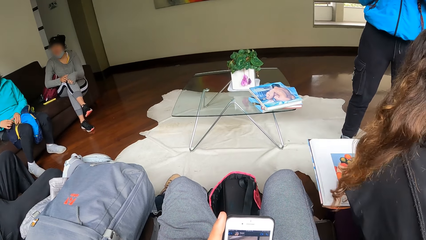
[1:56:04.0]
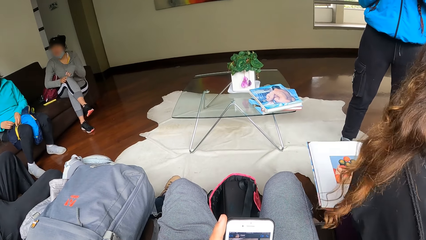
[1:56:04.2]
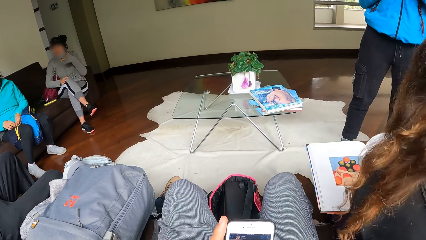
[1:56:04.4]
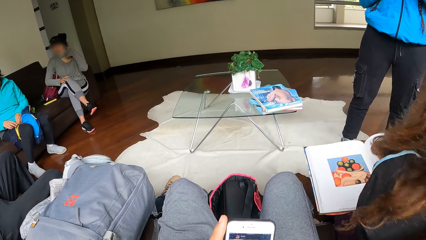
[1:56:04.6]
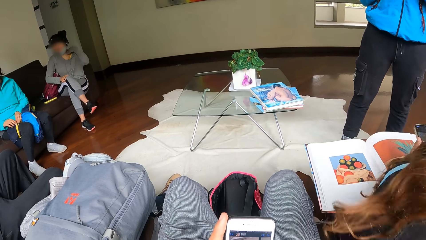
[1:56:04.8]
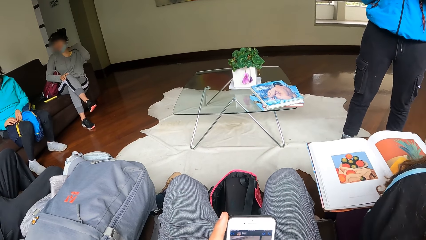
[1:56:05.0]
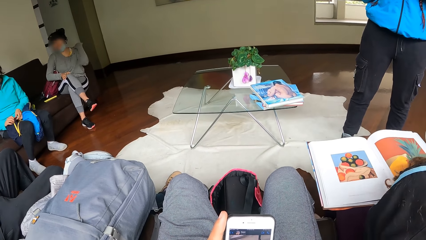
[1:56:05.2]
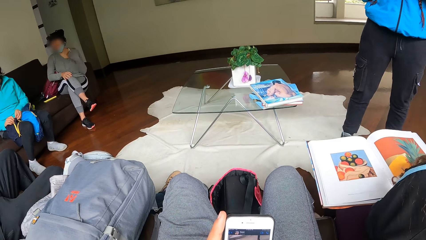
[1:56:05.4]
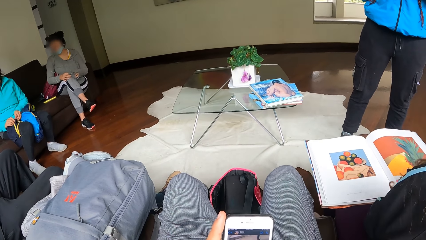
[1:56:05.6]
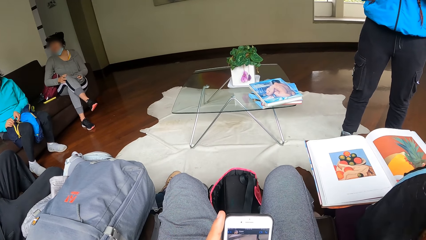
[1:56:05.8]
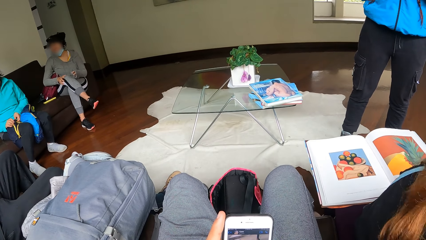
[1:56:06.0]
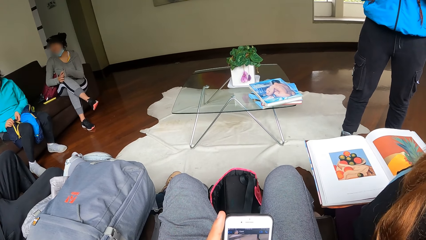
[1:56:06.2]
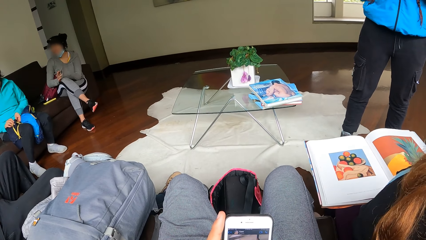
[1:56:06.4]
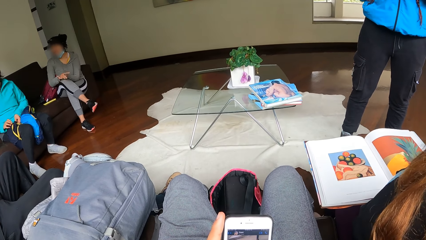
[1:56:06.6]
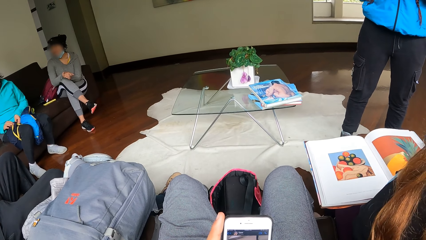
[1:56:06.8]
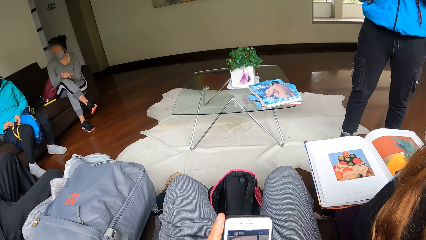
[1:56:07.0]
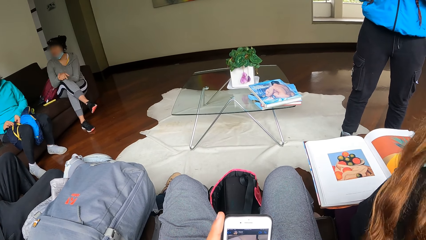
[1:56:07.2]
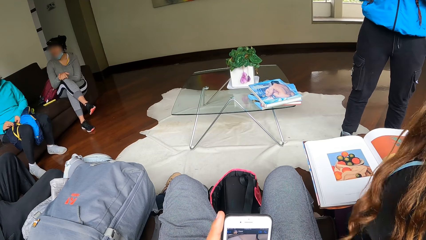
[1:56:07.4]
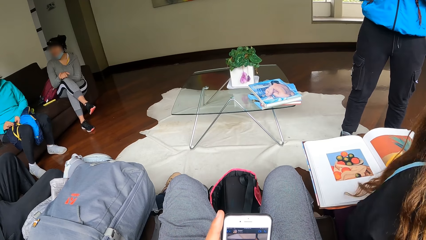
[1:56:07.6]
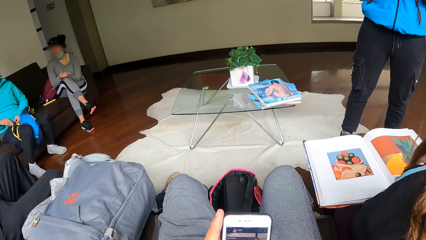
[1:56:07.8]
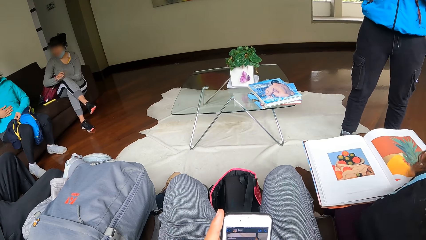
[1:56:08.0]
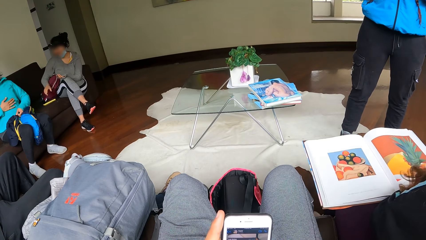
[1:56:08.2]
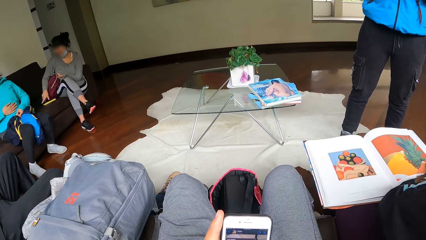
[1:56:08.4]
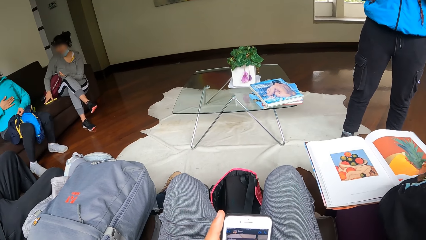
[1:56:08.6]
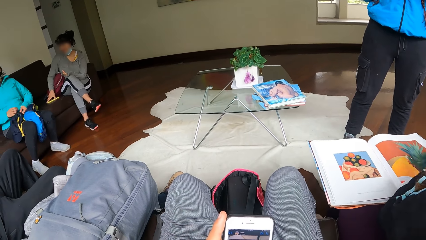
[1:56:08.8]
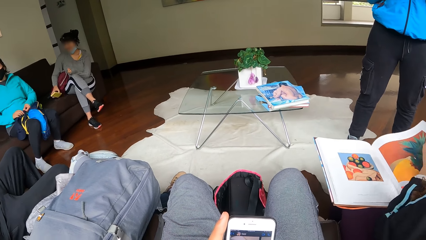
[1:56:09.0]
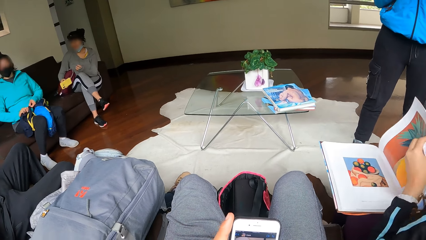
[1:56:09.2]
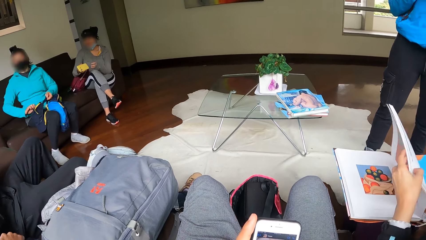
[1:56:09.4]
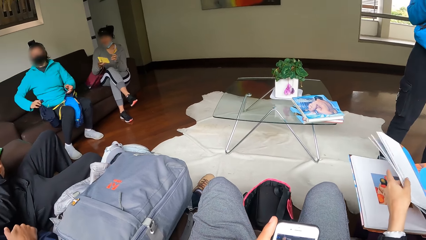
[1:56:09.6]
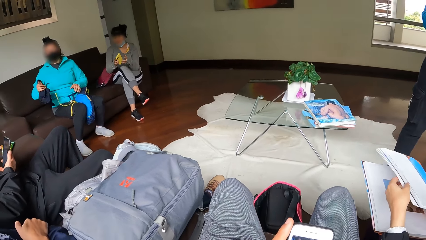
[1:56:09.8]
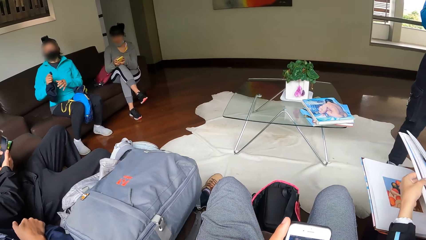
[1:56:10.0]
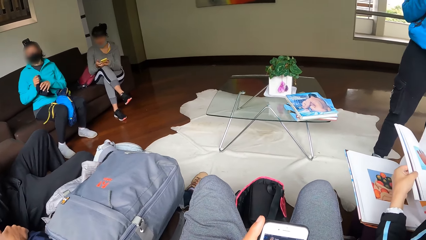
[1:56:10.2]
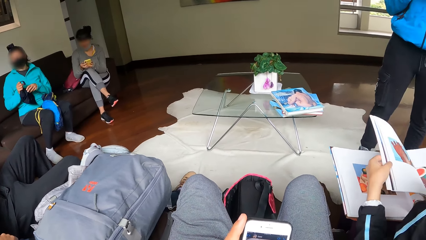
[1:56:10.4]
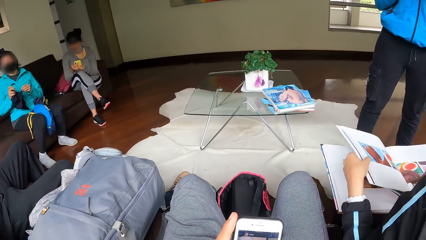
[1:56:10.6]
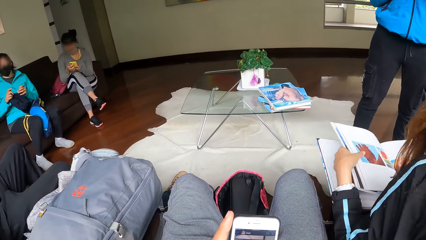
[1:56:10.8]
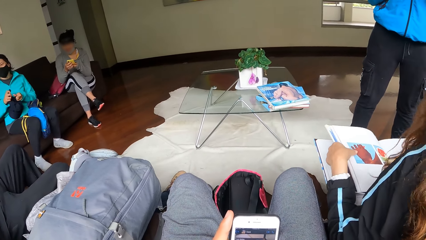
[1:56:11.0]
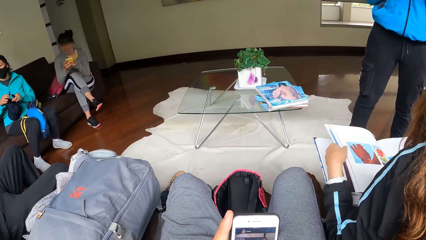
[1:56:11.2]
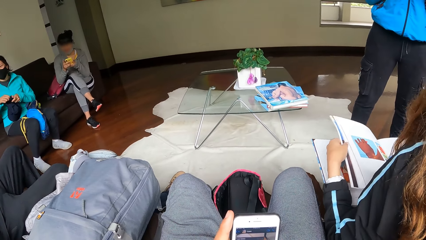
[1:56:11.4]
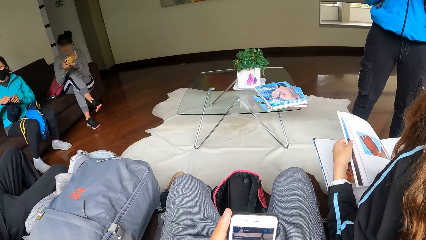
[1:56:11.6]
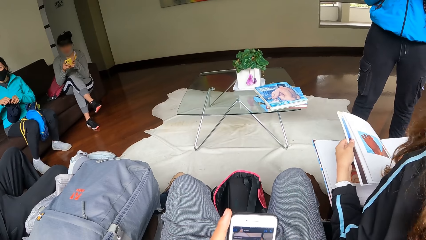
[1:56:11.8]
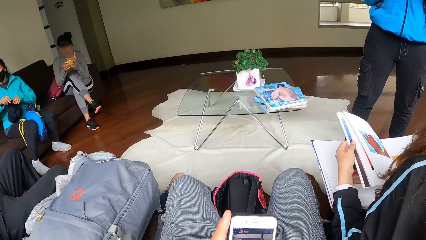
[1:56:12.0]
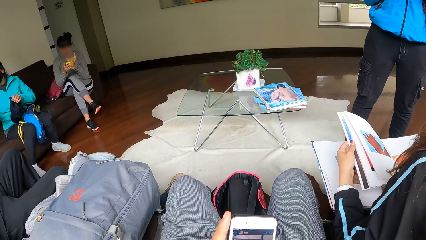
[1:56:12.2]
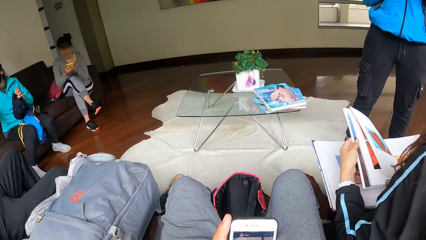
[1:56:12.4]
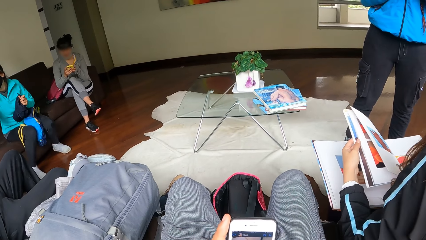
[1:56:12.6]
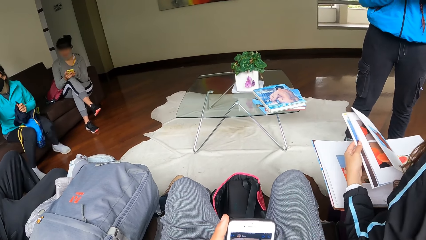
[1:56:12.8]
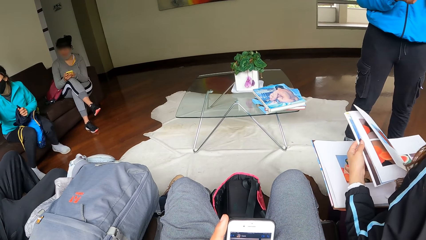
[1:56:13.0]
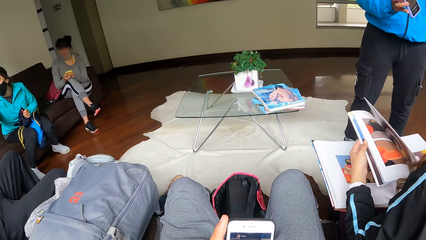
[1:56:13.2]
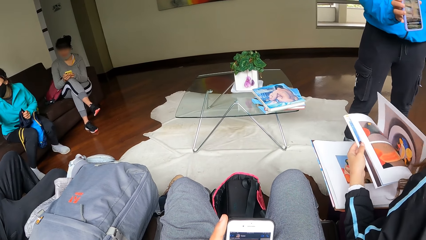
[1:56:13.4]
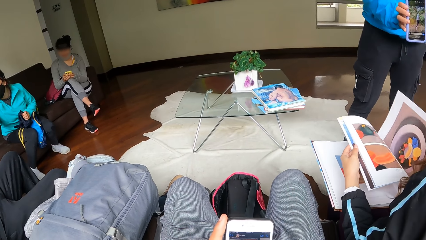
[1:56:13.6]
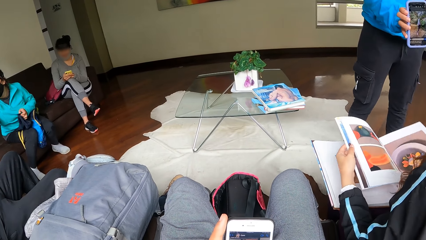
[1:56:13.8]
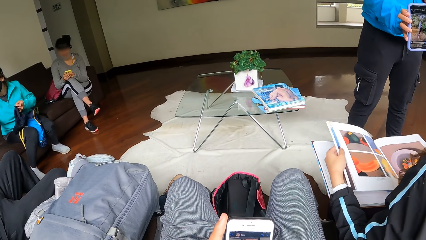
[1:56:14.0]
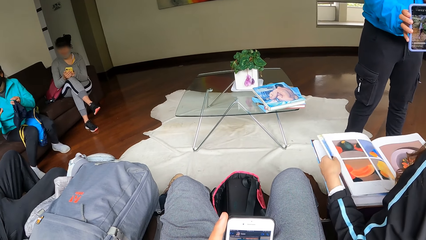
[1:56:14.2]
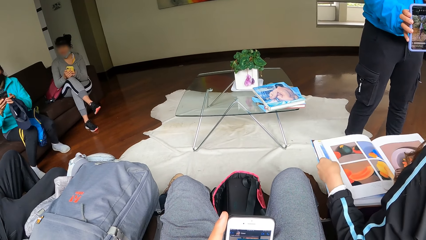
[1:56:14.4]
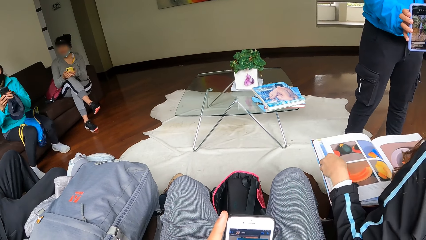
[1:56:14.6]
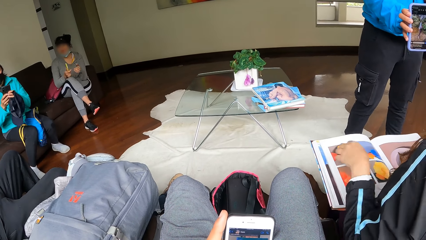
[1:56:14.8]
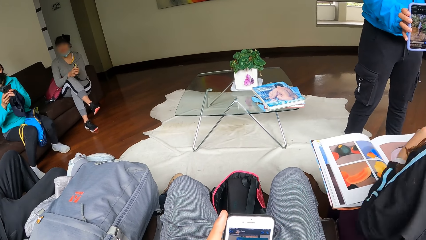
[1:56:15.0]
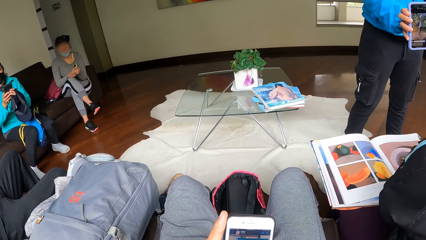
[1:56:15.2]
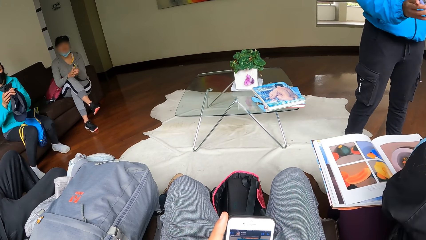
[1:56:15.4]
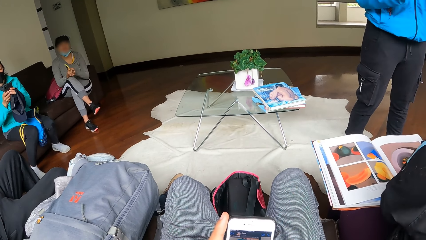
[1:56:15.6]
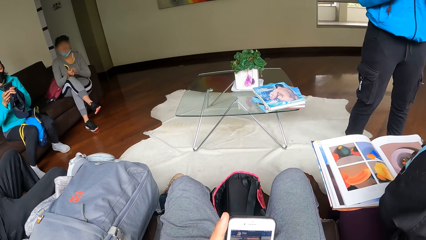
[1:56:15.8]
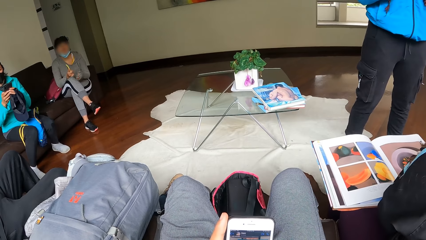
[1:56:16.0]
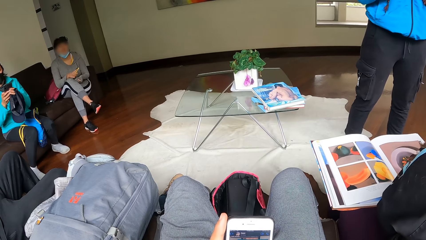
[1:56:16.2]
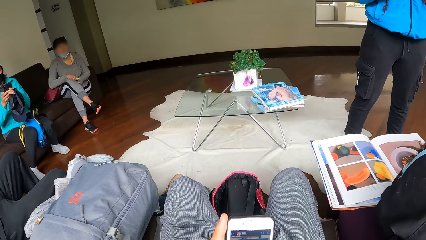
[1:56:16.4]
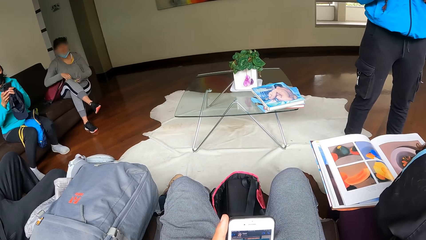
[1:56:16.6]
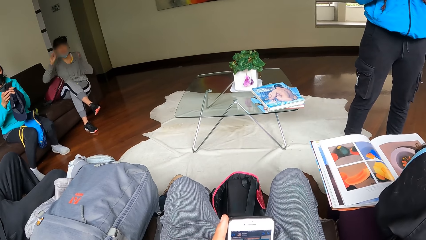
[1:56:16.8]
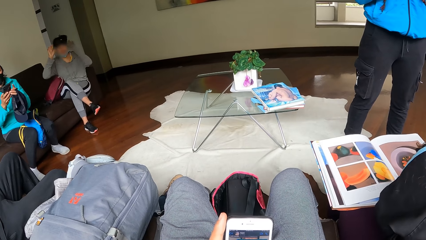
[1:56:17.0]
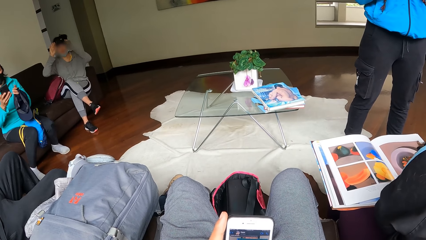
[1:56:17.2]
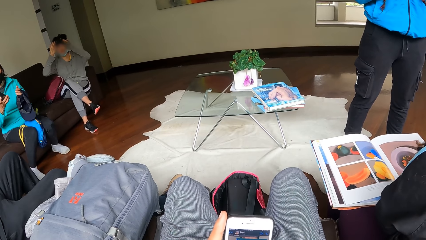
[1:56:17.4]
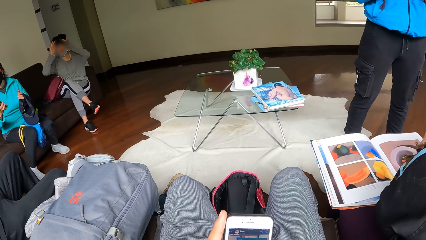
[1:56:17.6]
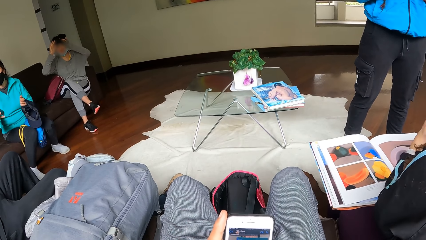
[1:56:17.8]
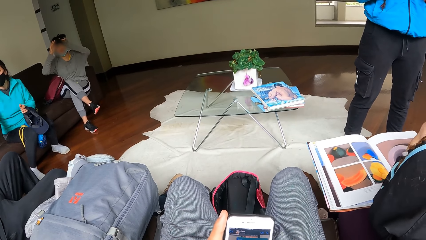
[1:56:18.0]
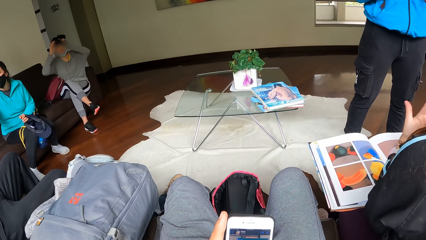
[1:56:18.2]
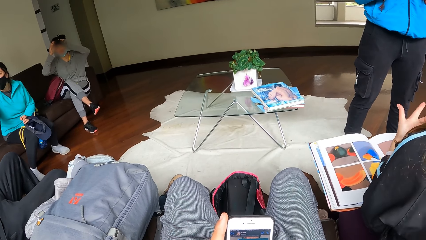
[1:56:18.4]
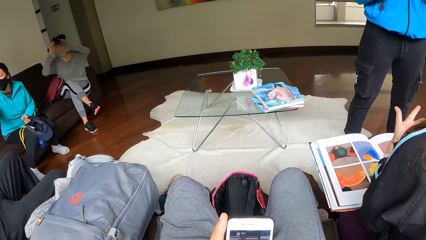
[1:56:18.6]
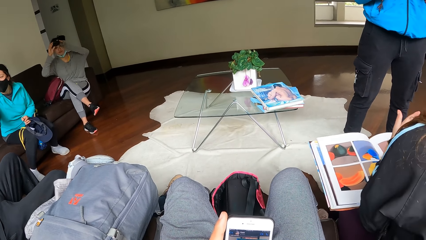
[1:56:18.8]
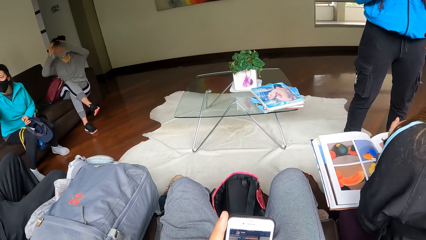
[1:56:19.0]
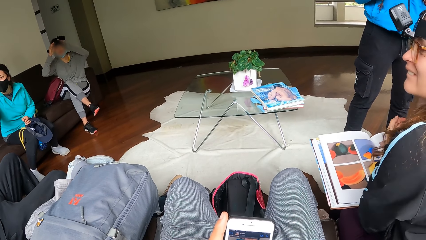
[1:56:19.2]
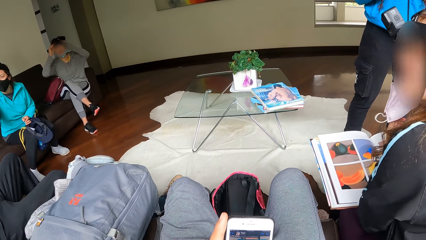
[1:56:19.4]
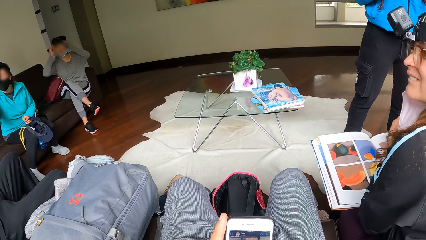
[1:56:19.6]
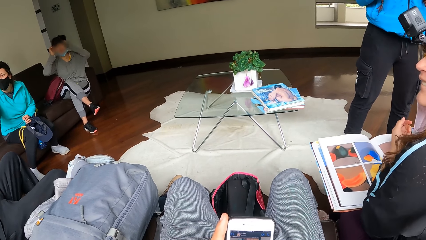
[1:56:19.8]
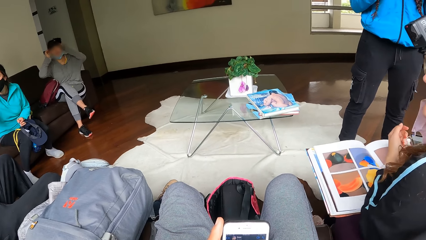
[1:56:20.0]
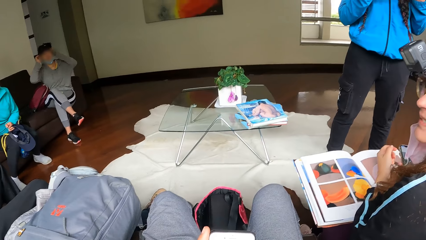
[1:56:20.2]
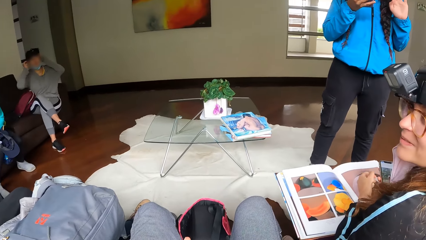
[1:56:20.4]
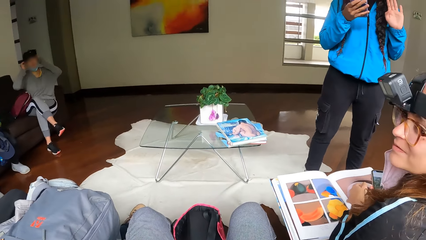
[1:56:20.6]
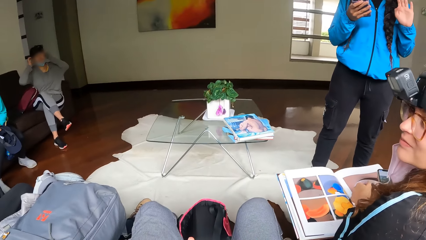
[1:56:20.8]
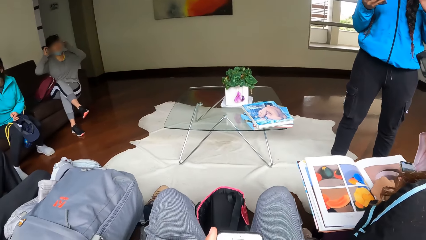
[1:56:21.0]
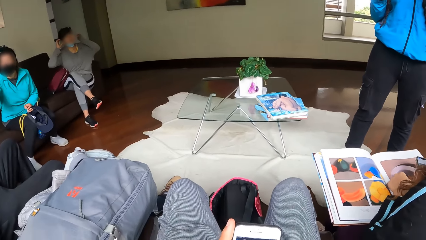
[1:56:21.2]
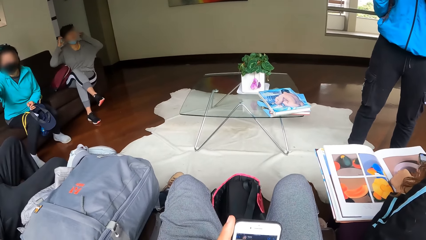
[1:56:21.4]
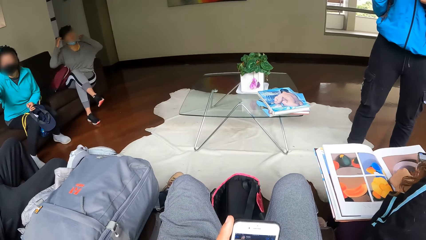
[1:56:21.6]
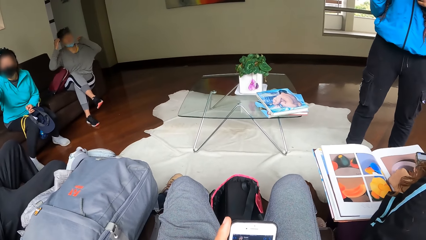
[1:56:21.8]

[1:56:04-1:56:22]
A woman unknots a face cap and a cloth with her hands. The woman rubs her stomach. Another woman picks up the phone on the chair with her left hand. The first woman unties the cap from the bag strings. The second woman operates the phone with her hands. The first woman joins the straps of the face cap together with her hands. A third woman opens the pages of the magazine with her hands. The first woman operates the phone with her hands. The second woman drops the phone on her lap with her right hand. The first woman gives the phone to a man with her right hand.
